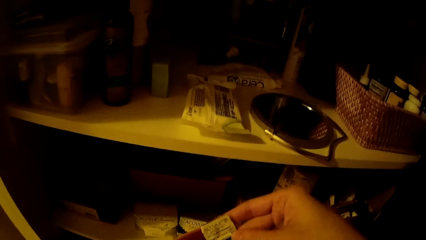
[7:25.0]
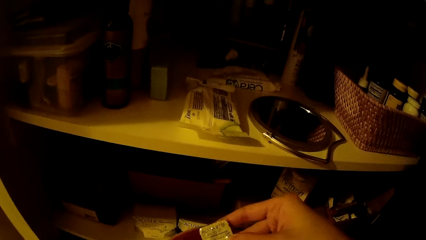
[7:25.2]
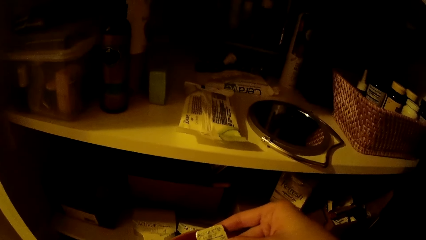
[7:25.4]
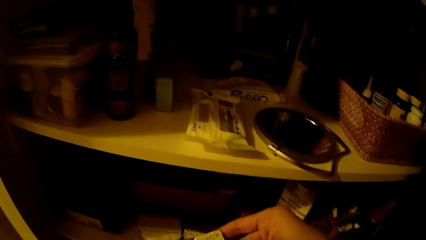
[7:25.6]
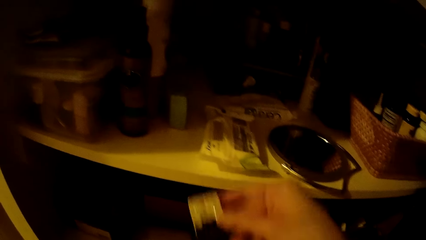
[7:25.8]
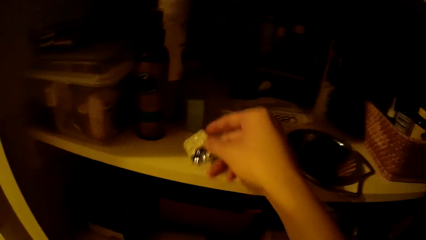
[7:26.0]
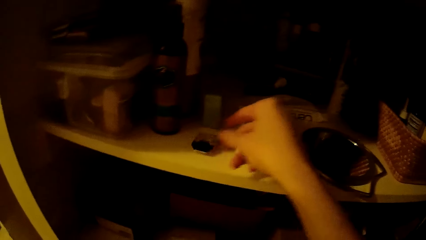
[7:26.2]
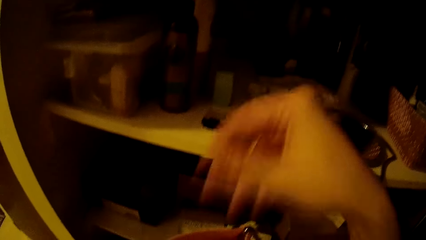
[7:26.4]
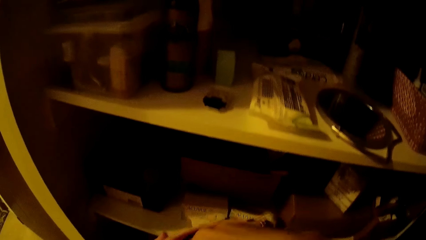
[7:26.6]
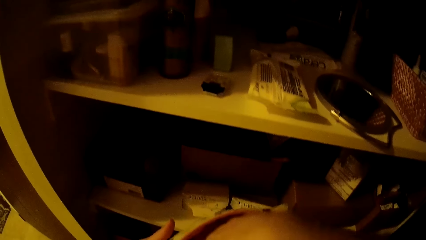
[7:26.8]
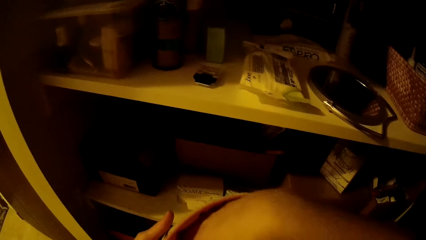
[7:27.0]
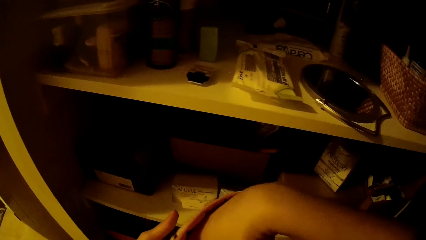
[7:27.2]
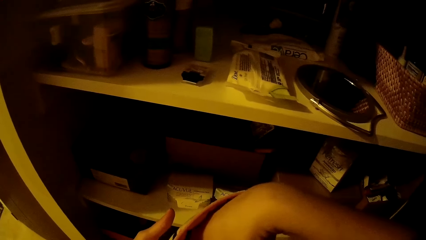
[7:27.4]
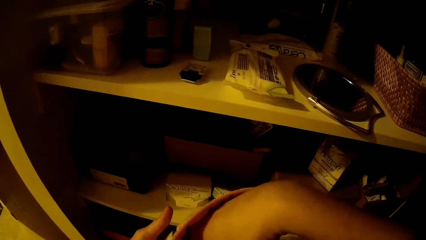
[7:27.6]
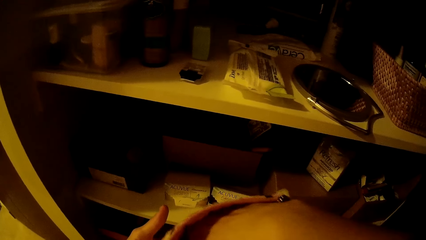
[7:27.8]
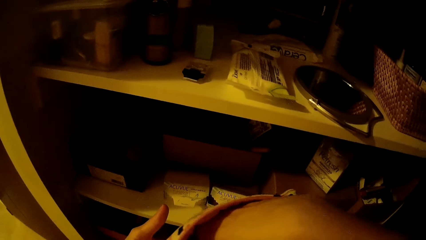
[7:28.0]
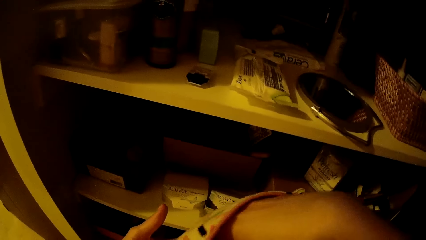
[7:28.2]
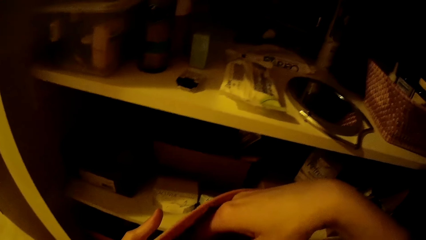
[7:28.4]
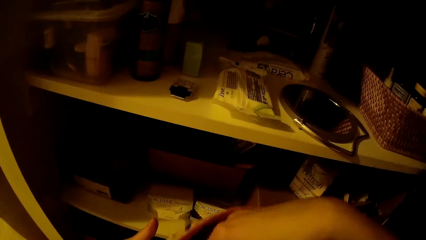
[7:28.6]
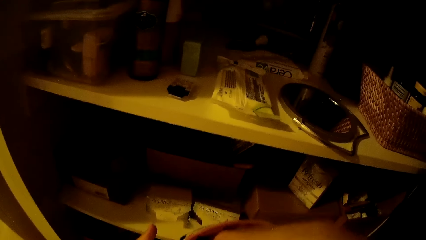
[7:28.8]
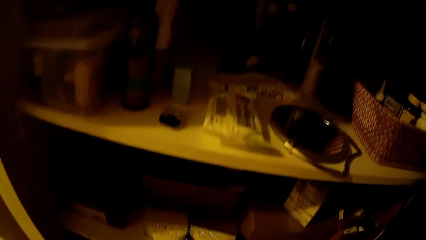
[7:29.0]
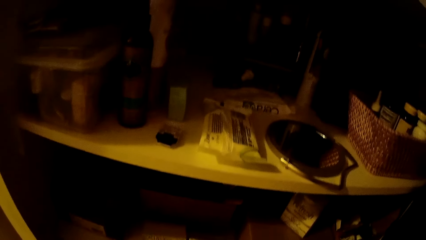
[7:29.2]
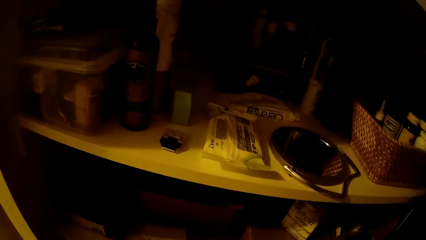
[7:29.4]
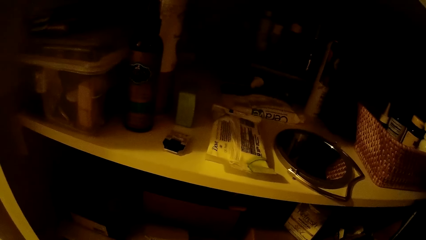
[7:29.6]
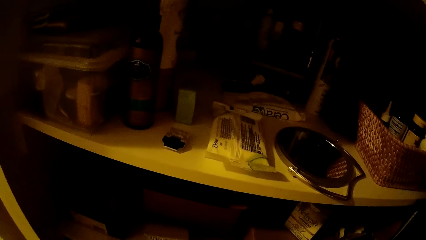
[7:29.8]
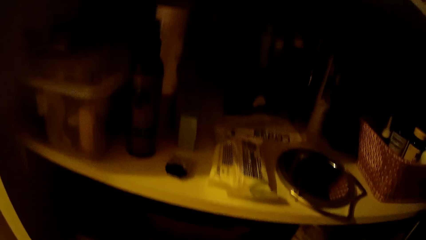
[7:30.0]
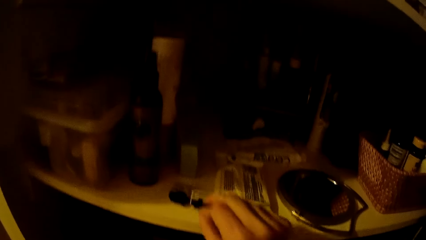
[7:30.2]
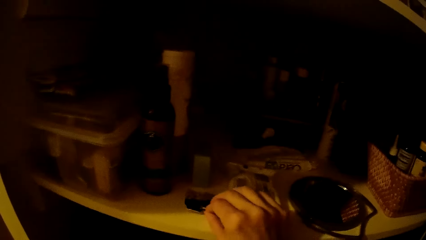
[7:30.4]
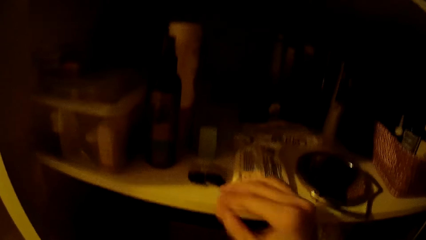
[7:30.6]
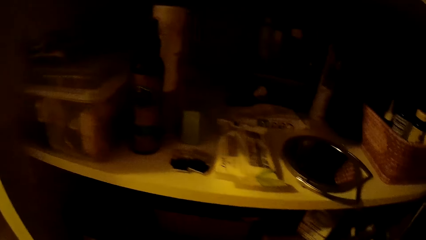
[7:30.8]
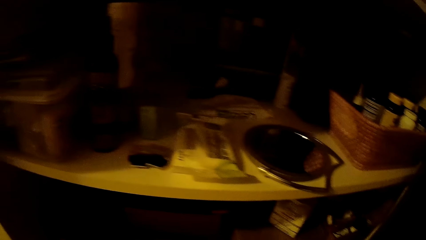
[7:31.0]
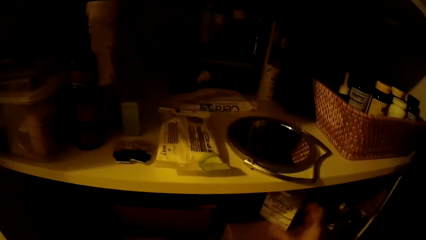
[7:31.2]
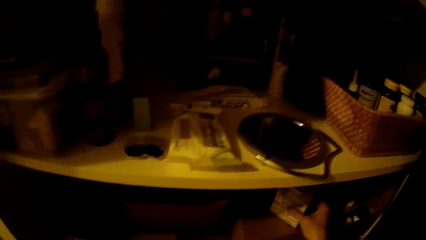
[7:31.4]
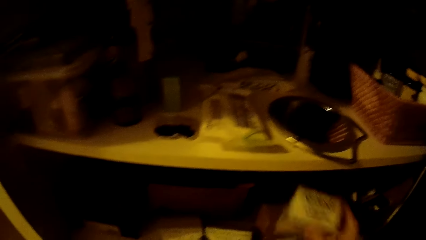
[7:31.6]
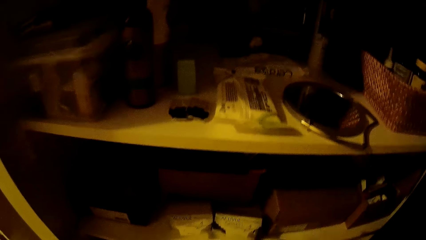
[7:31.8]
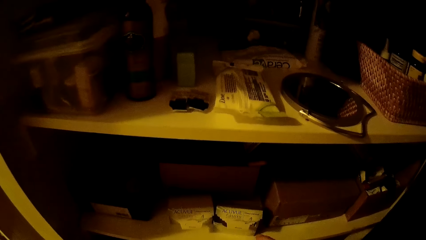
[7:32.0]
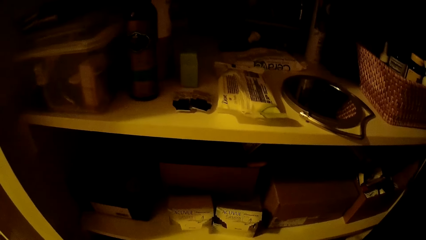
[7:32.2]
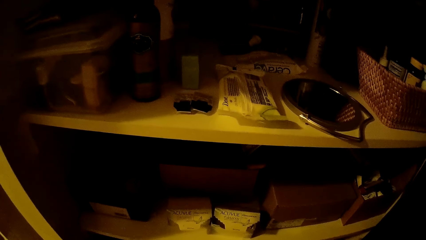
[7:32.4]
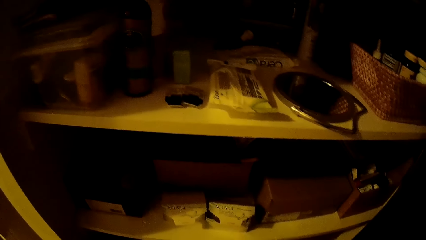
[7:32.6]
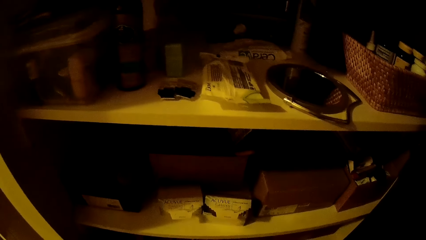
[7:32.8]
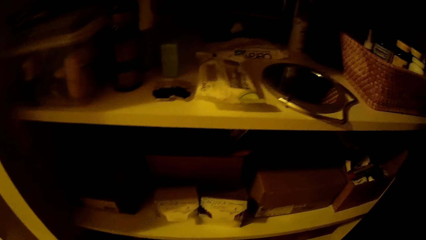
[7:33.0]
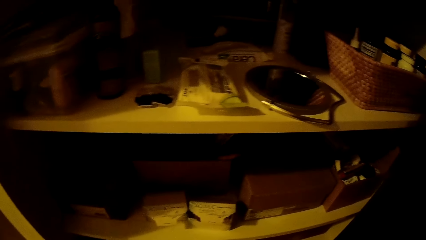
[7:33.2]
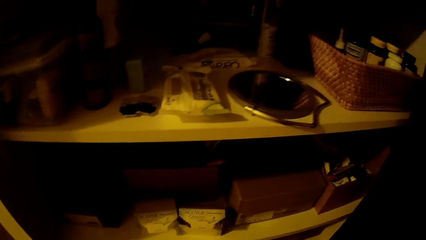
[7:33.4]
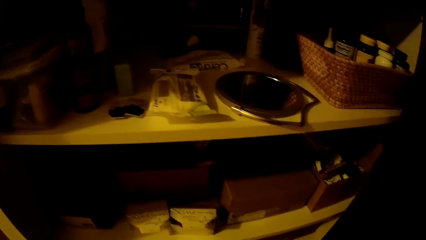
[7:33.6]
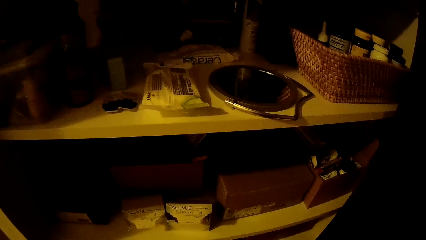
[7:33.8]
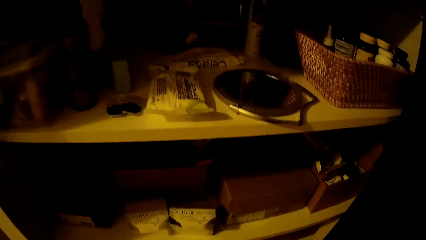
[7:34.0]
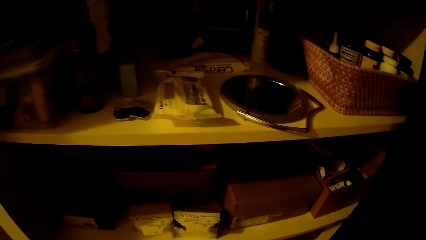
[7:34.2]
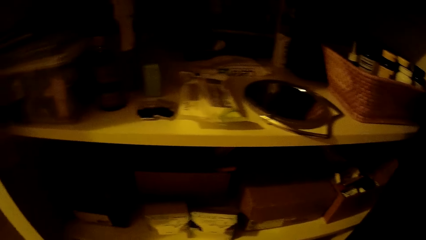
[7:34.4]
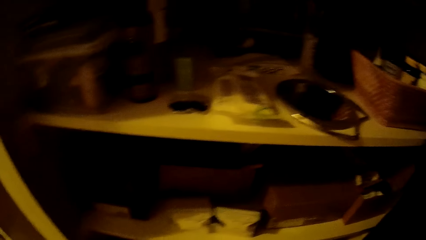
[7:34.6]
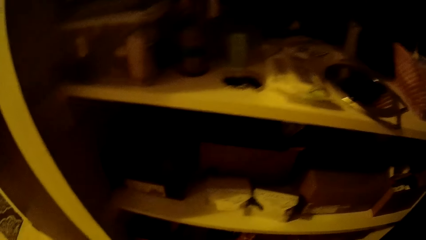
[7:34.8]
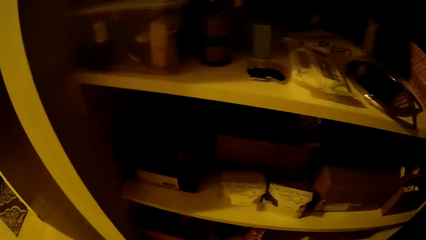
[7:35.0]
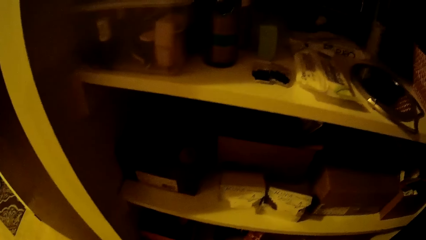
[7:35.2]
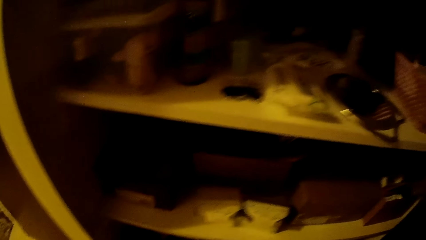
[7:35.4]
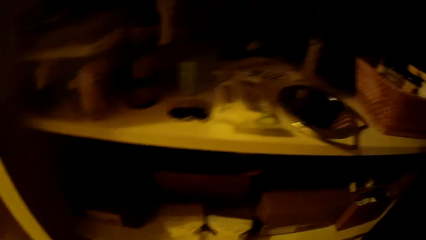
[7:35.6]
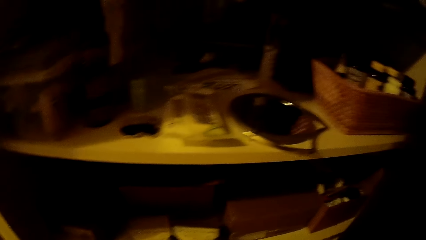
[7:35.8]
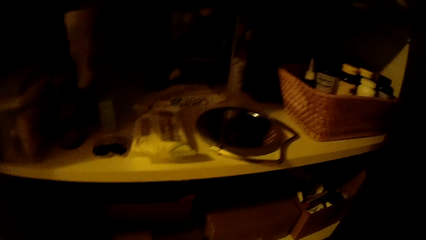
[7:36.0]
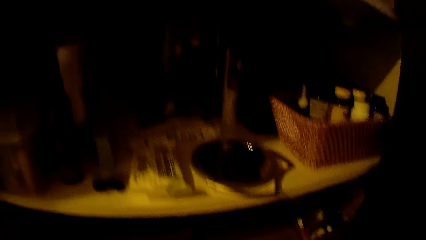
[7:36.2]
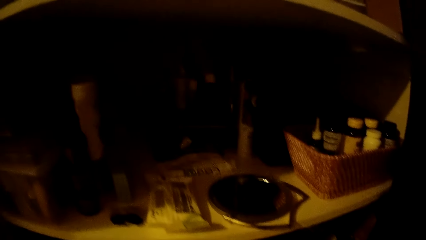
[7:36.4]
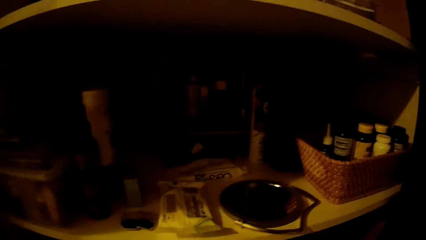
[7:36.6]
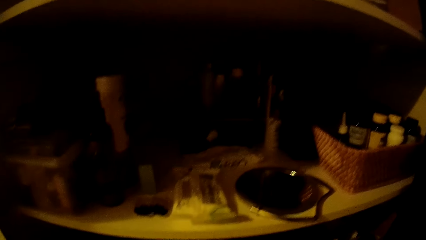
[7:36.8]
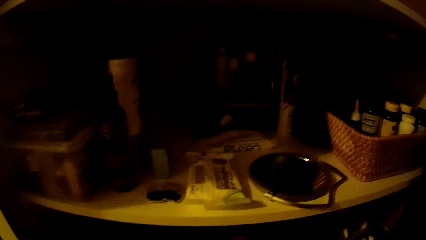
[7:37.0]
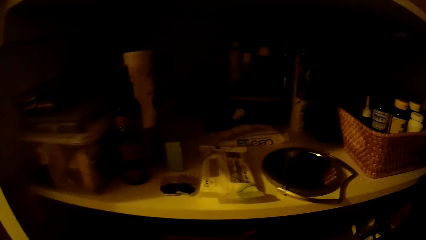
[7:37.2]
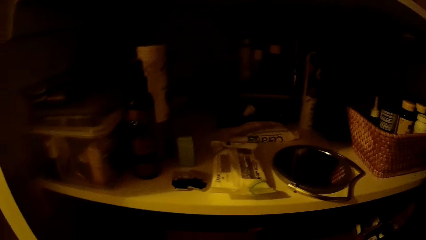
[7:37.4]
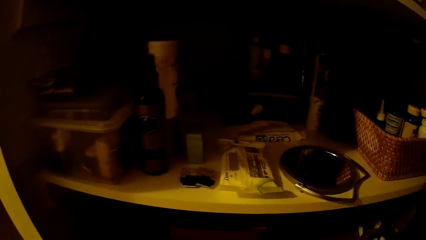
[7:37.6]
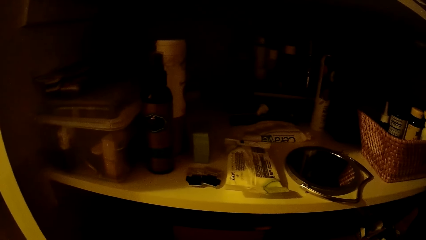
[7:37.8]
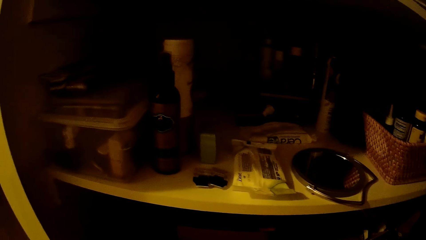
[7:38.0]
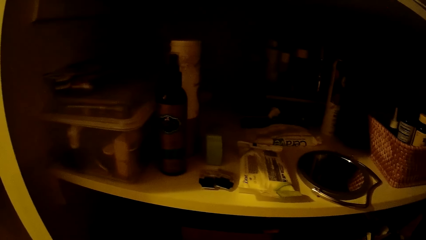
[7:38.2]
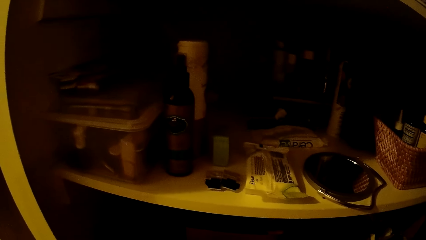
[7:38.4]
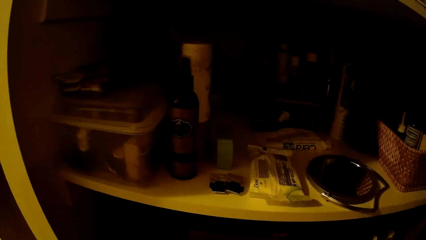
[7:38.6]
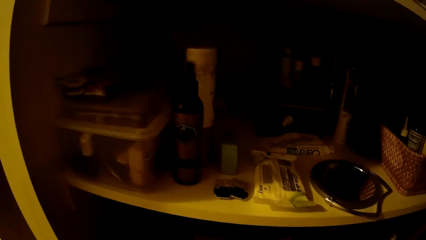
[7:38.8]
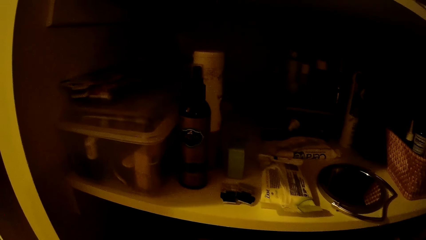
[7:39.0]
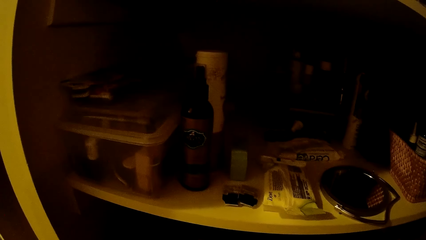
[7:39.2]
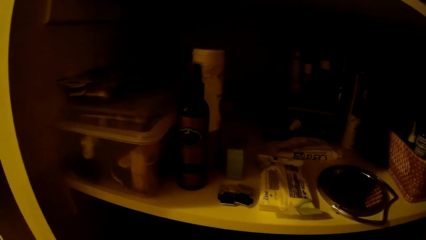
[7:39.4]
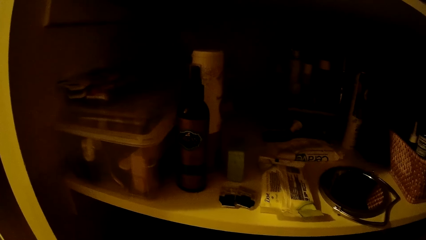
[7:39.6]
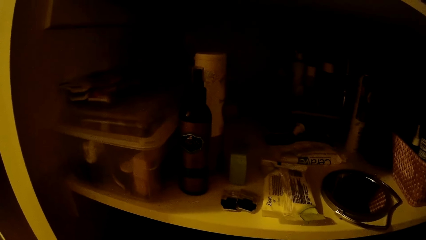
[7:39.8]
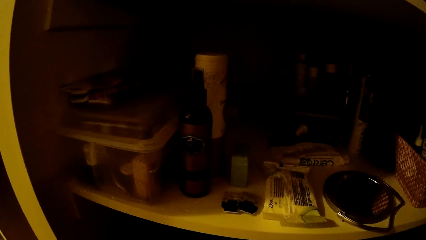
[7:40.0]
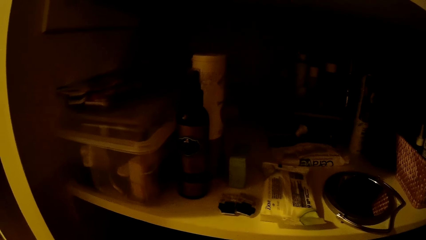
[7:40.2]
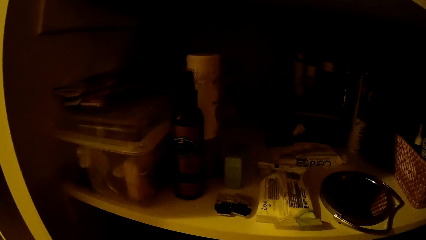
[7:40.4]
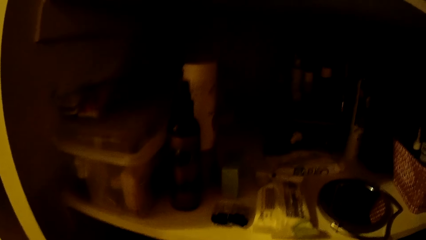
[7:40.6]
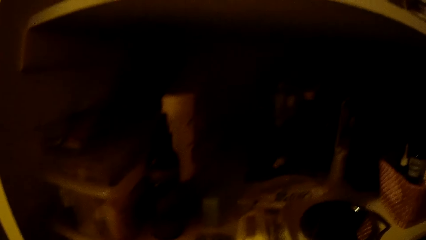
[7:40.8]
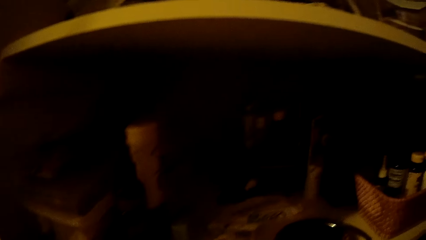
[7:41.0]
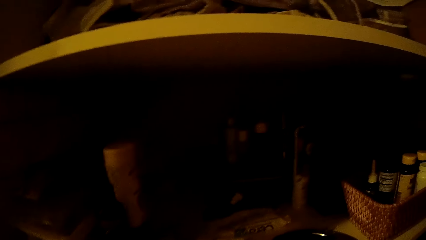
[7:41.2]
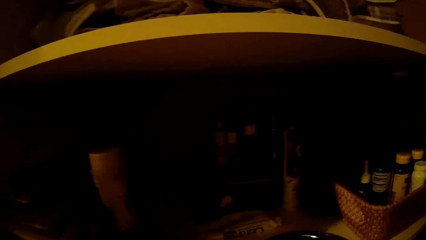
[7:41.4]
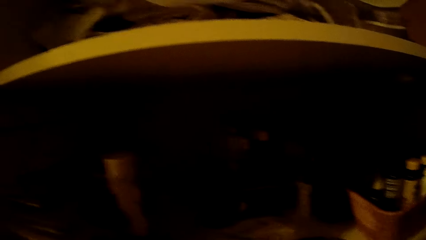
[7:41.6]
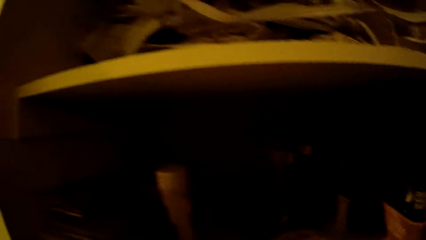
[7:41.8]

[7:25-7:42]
The camera wearer drops a candy on the shelf with her right hand. She searches the purse or pouch in her left hand with her right hand. She removes something from the pouch. She drops the candy on the shelf with her right hand. She picks the small box from the shelf with her right hand. She puts something in the pouch. She looks around the shelves.
